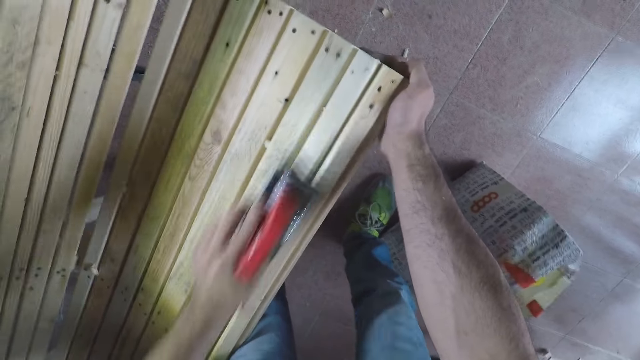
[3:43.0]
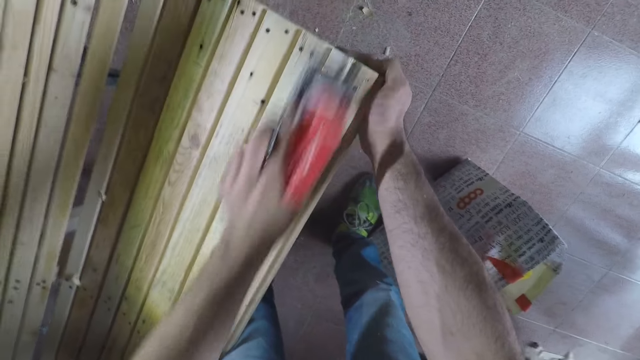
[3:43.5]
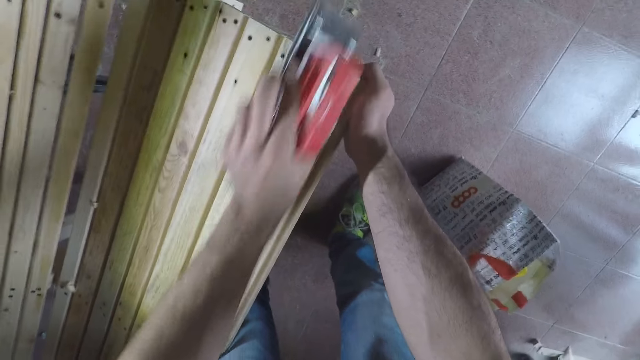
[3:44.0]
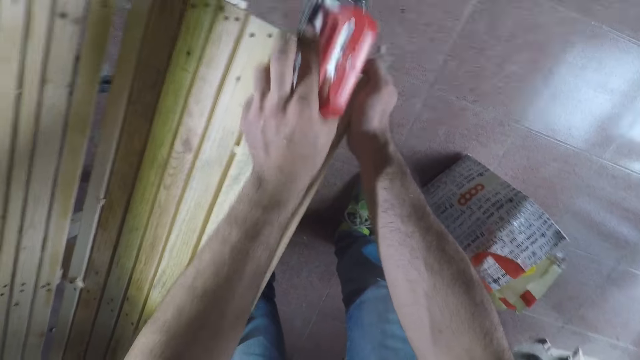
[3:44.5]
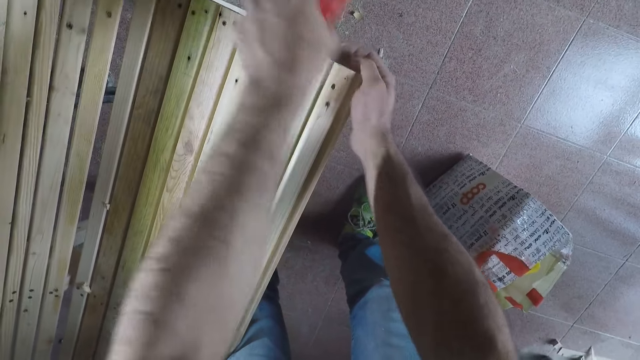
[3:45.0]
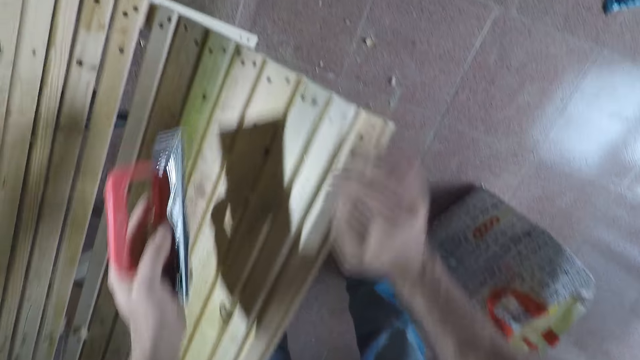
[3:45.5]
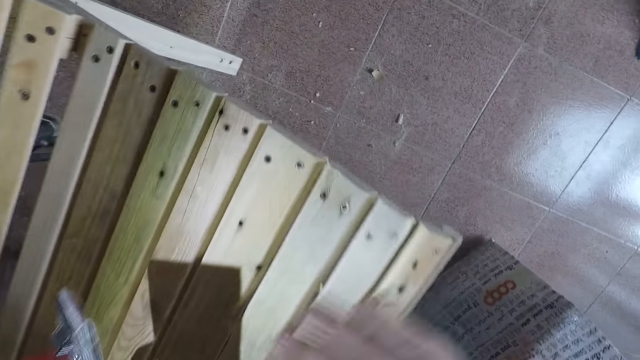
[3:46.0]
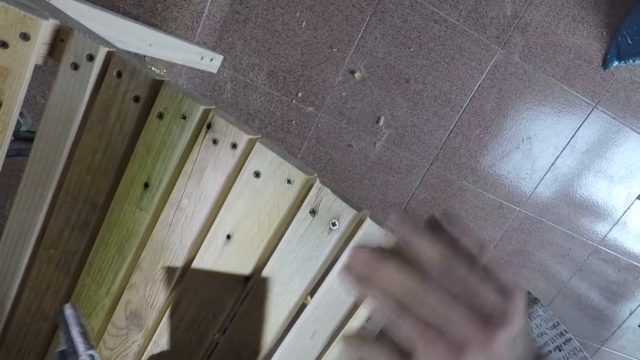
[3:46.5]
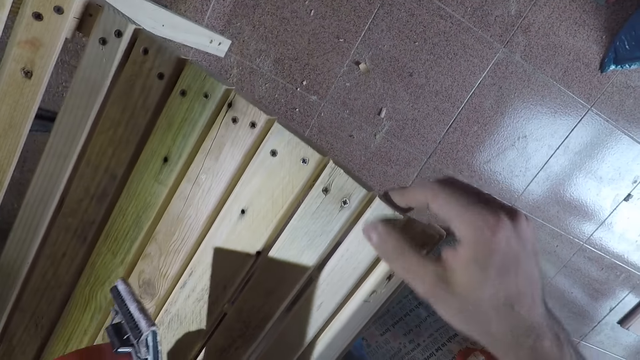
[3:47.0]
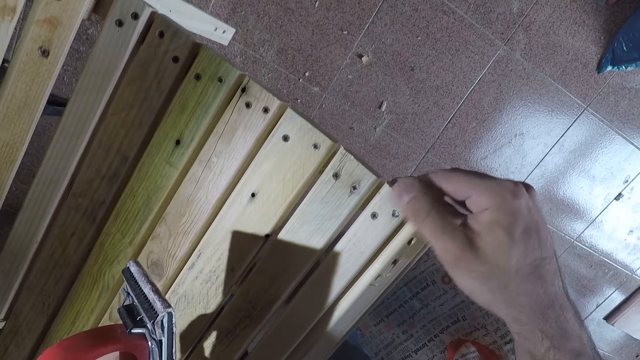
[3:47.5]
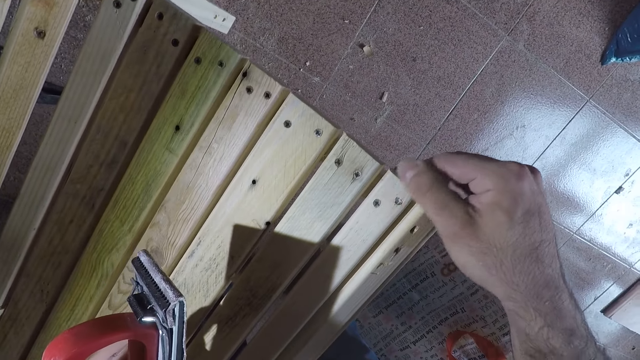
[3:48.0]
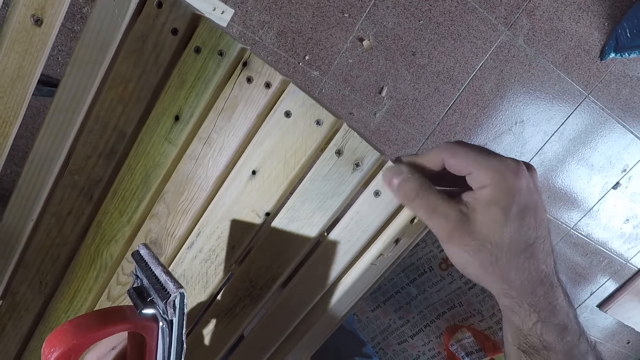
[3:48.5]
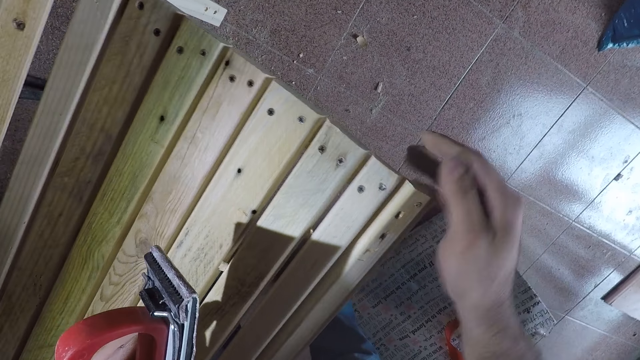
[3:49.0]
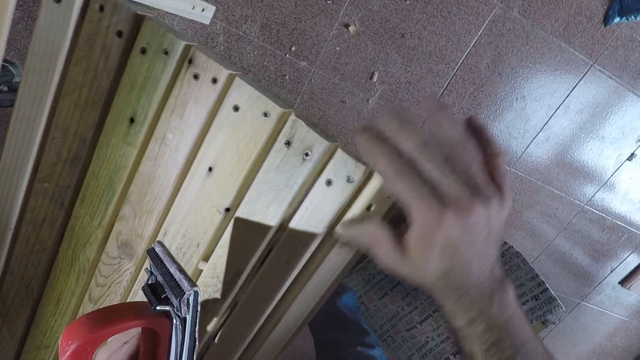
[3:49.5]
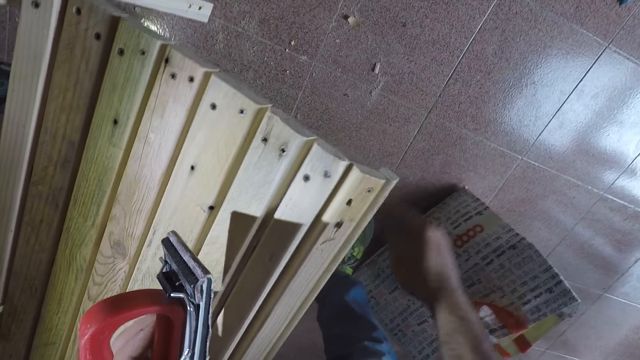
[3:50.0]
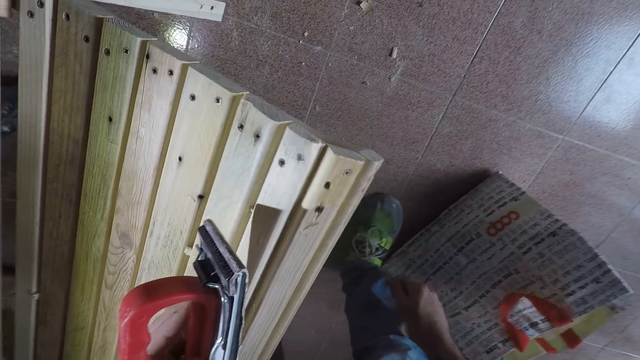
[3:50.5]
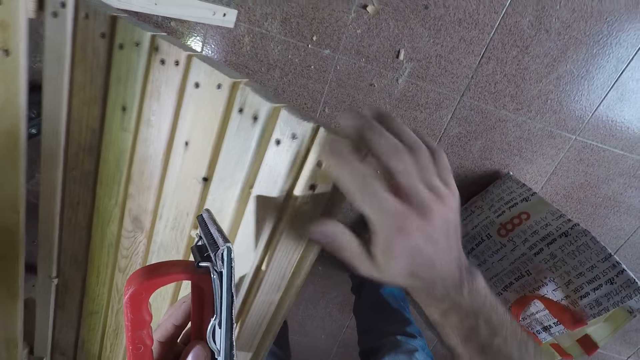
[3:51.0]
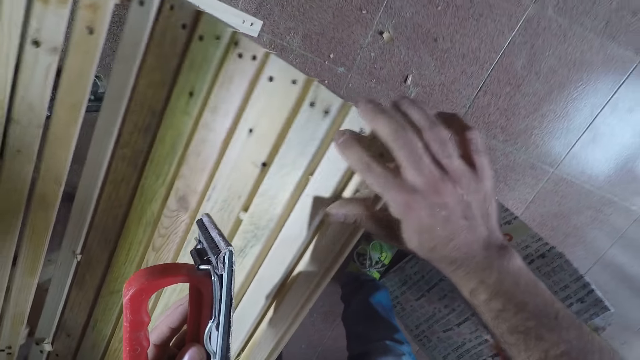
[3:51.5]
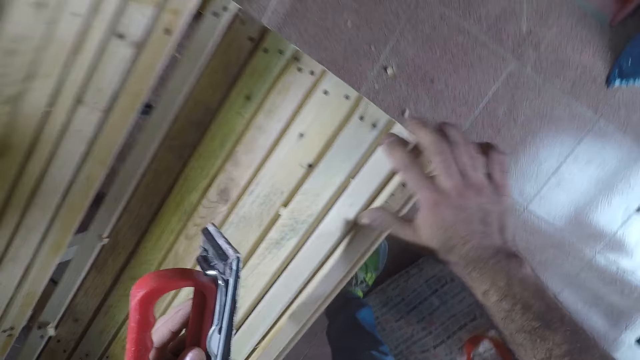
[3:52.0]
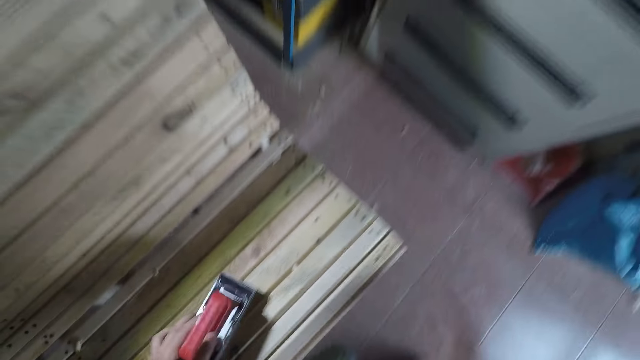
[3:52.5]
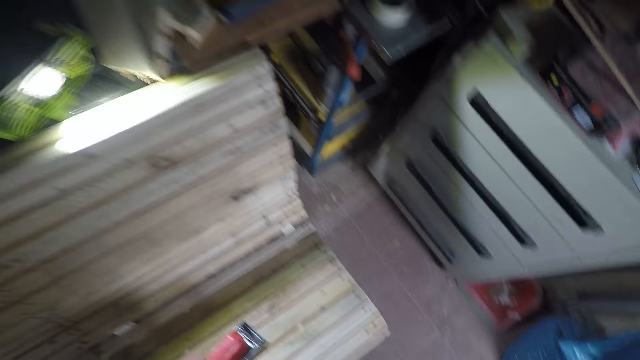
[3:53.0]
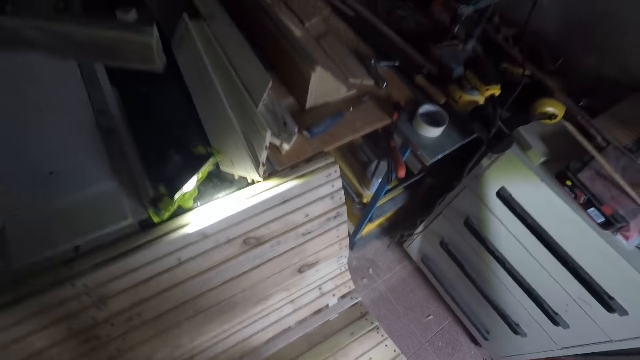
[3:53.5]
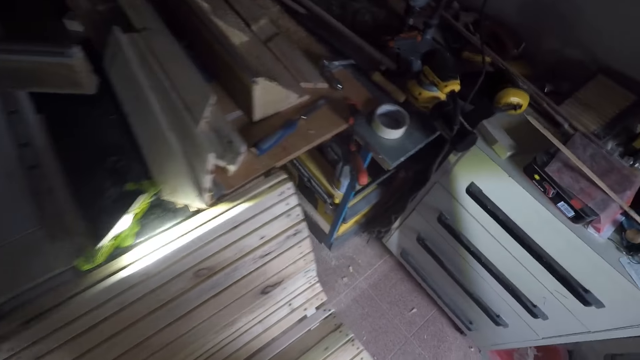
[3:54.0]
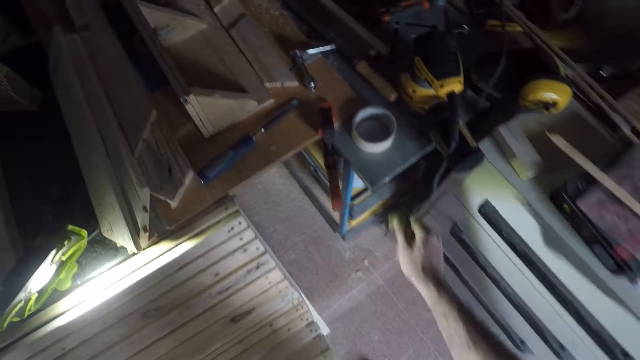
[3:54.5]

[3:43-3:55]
The camera wearer stops smoothening the bench. They smoothen the woodwork with a hand. They clear wood saw dust with a hand. They turn around. They put the hand planer on the bench.

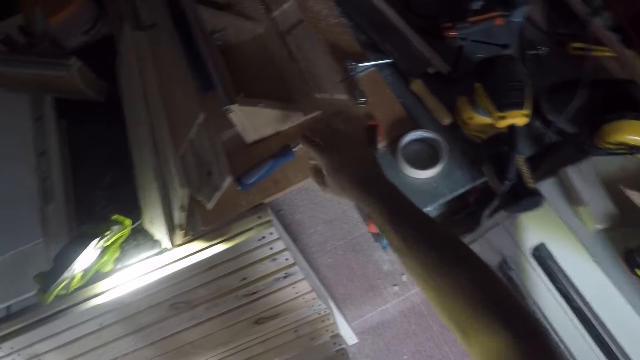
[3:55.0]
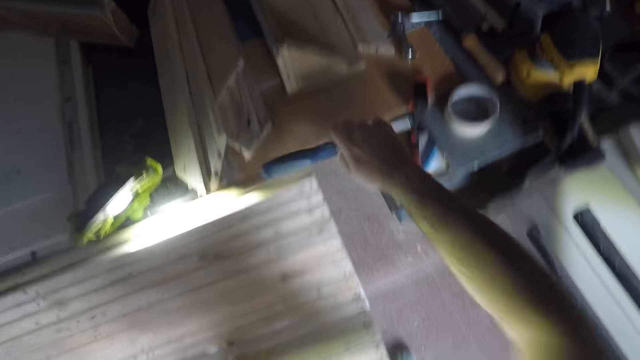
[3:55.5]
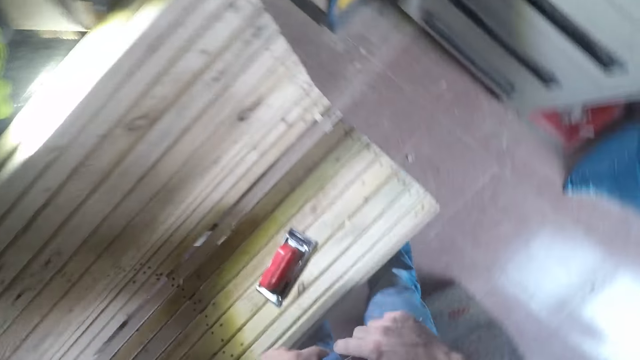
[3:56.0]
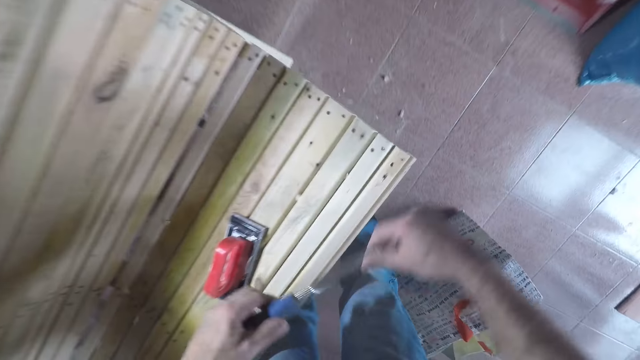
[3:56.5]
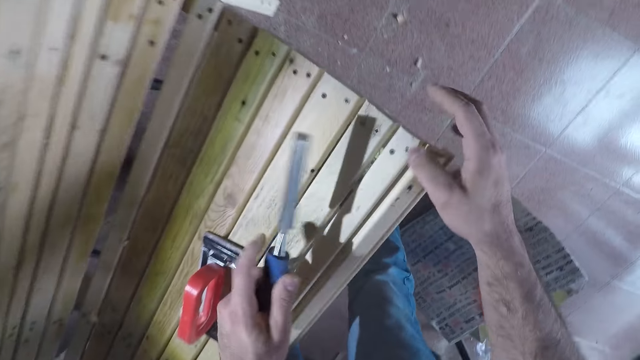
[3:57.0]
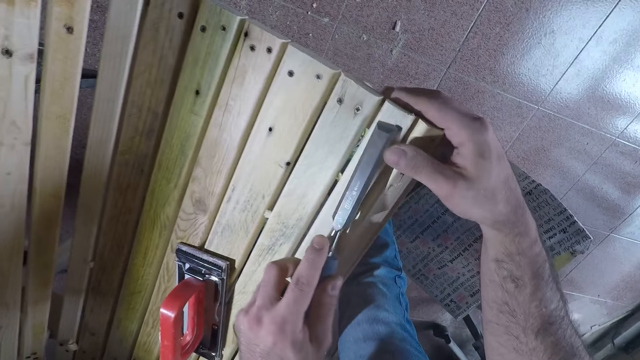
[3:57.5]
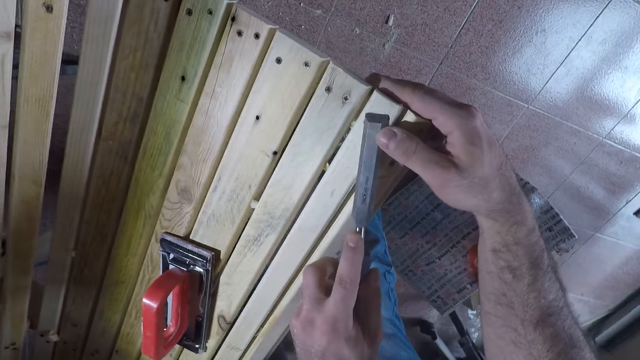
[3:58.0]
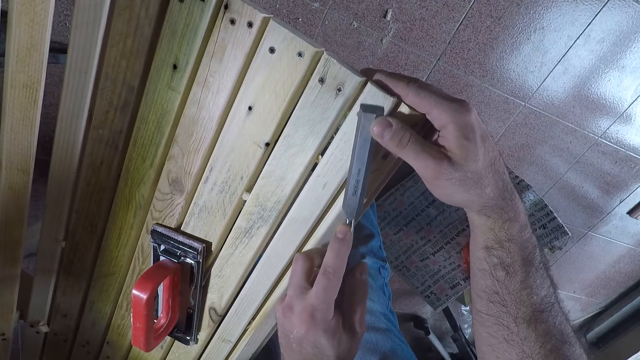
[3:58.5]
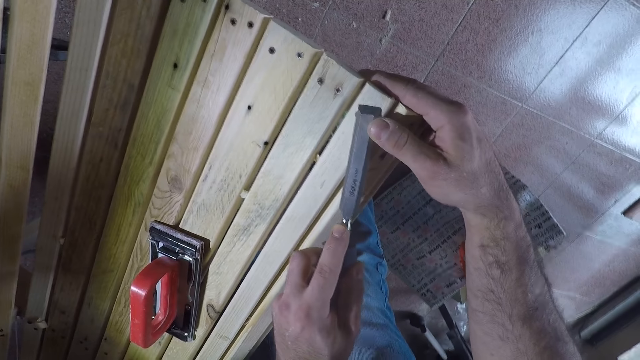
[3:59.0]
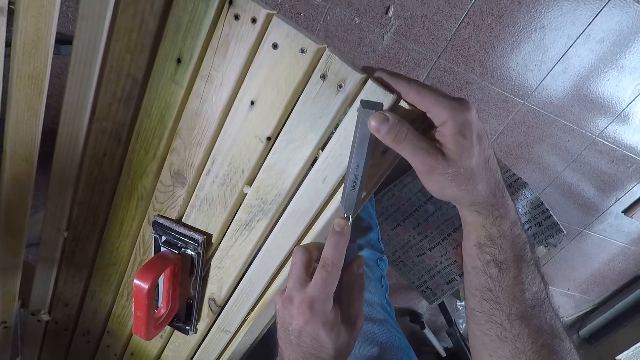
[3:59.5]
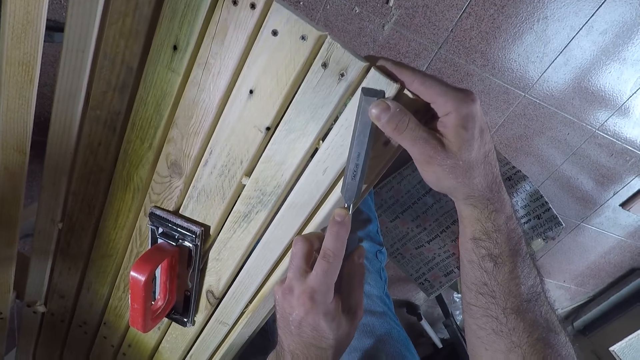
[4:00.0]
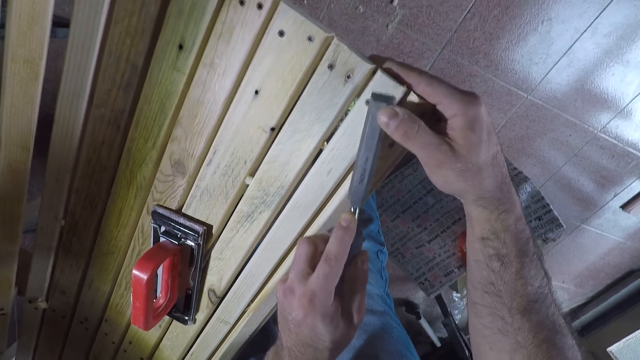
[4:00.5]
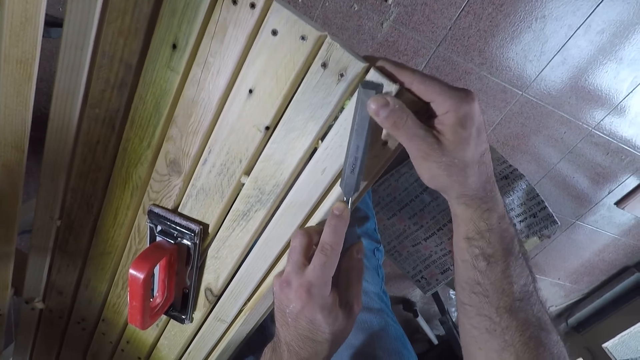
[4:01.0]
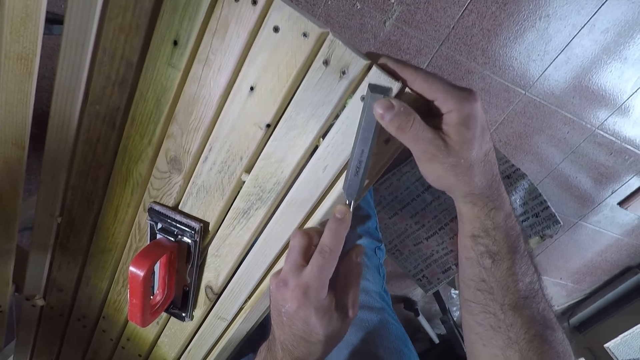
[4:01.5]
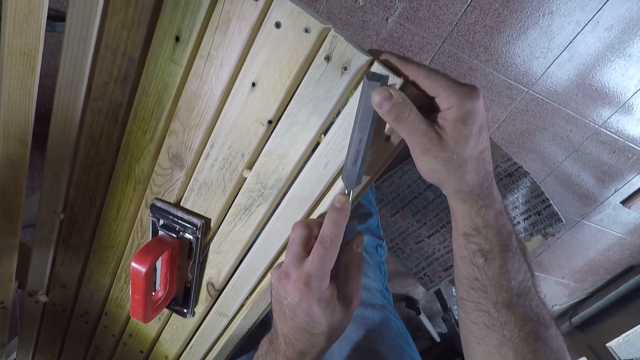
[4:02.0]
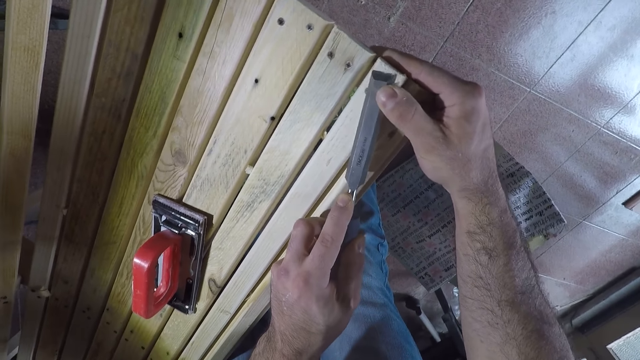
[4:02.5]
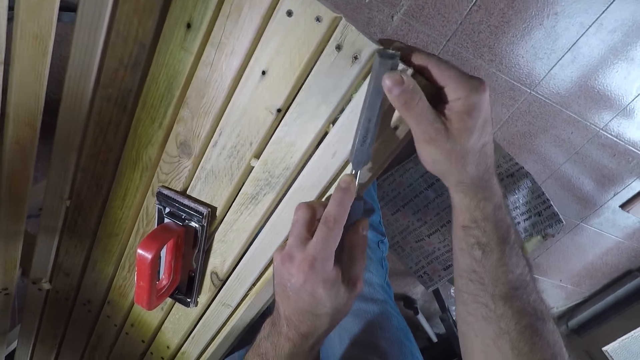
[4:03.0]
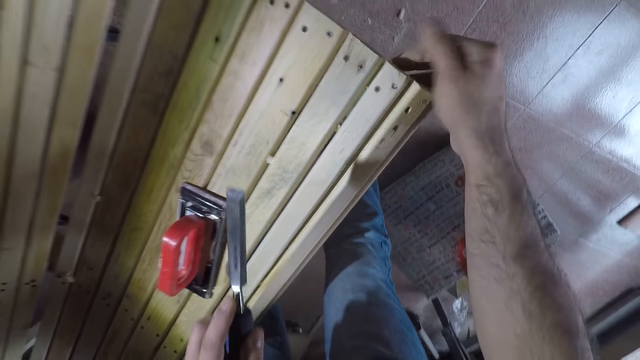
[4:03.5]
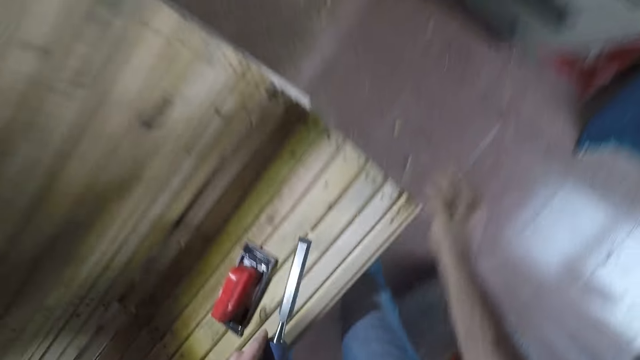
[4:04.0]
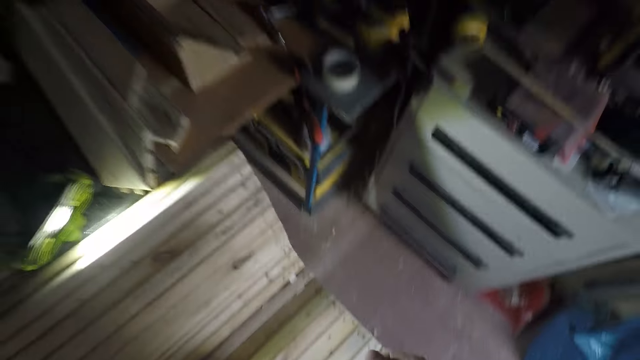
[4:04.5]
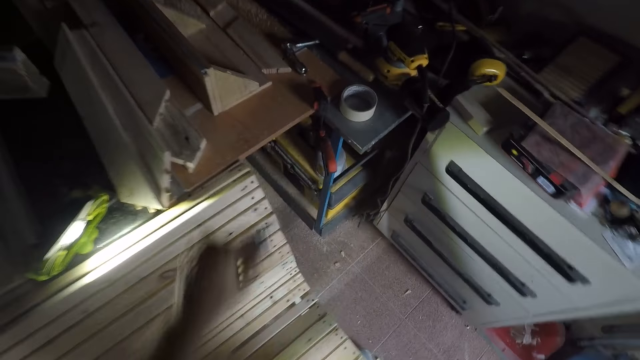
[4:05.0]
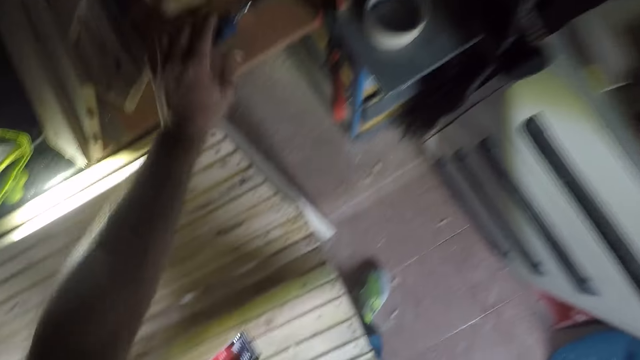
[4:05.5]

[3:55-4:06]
The camera wearer picks up a chisel from the board. They lean towards the woodwork. They remove excess wood with the chisel from the woodwork. They clear wood carvings with a hand. They turn around. They put the chisel on the board.
